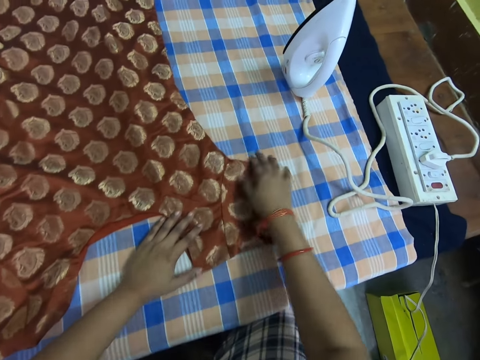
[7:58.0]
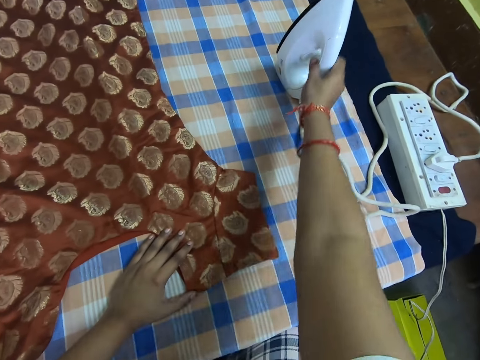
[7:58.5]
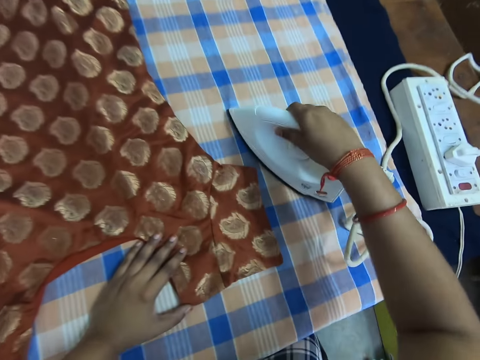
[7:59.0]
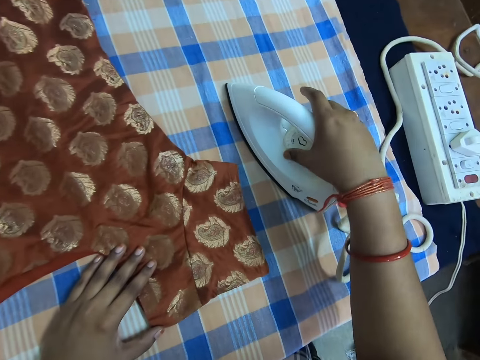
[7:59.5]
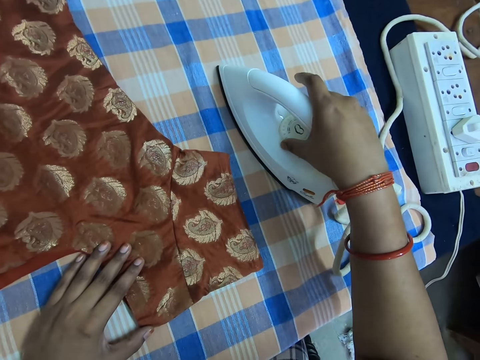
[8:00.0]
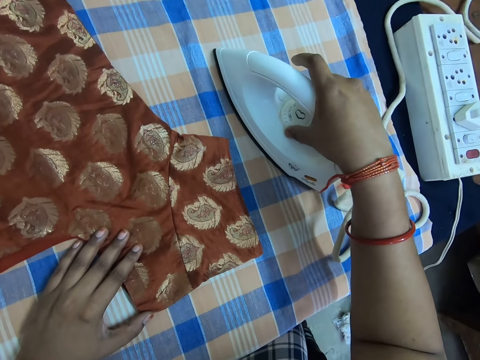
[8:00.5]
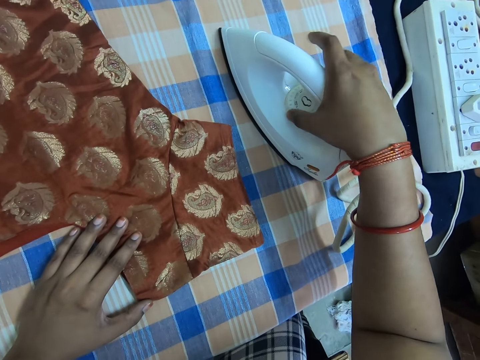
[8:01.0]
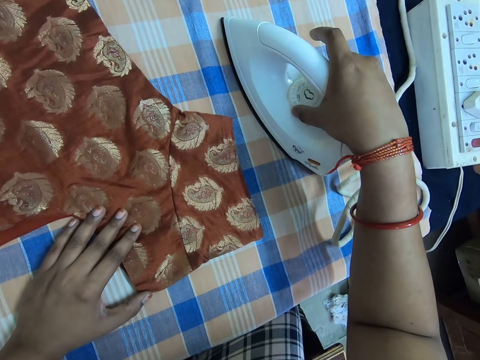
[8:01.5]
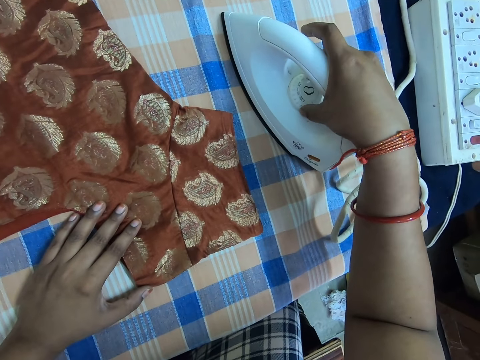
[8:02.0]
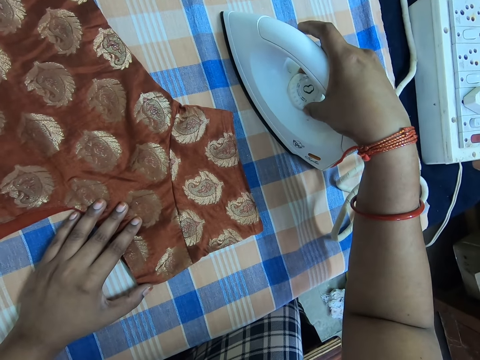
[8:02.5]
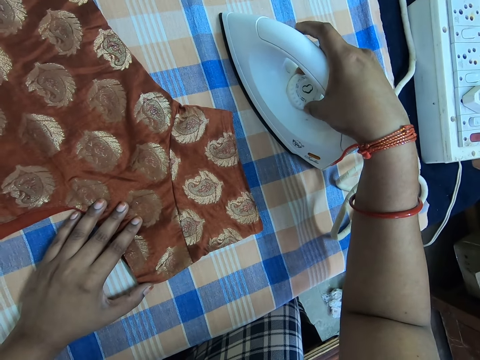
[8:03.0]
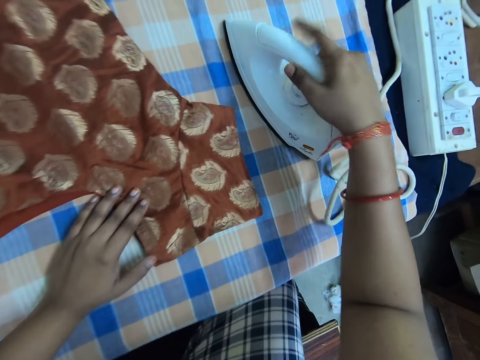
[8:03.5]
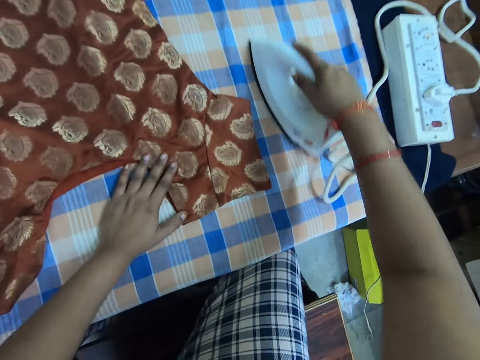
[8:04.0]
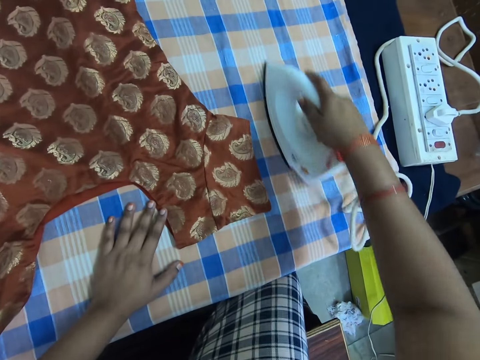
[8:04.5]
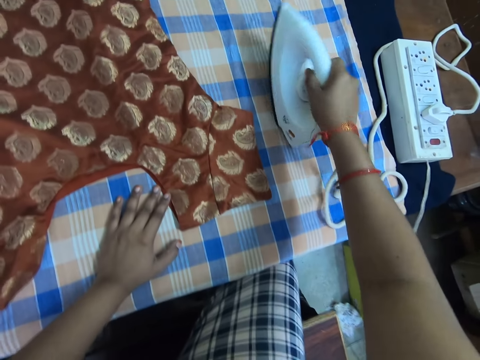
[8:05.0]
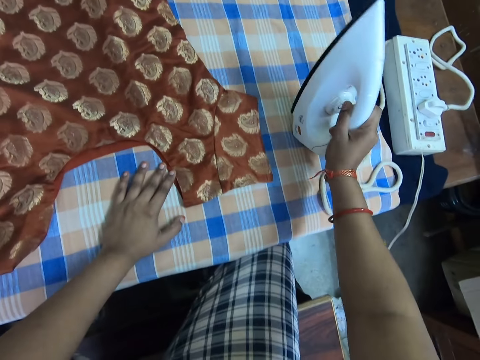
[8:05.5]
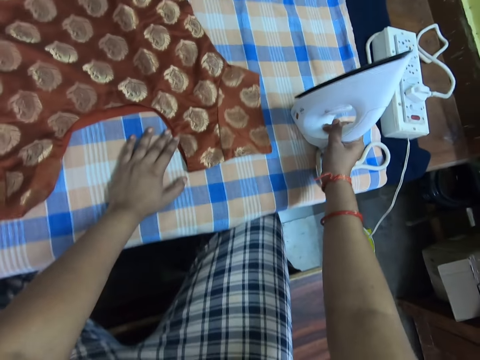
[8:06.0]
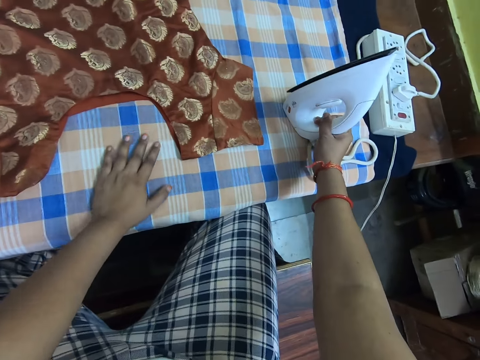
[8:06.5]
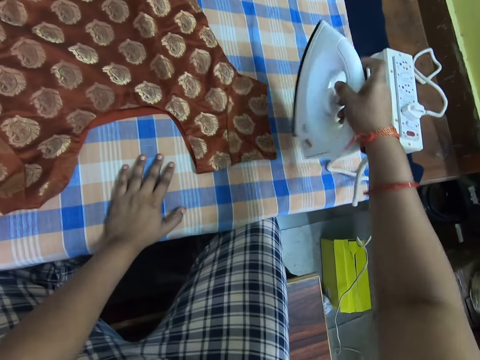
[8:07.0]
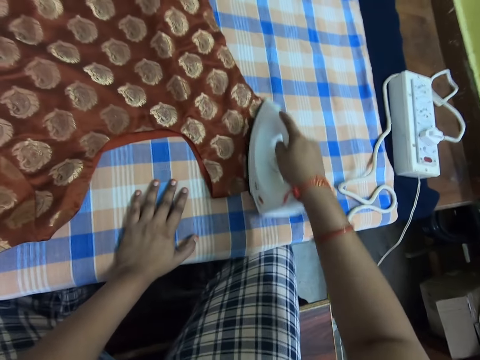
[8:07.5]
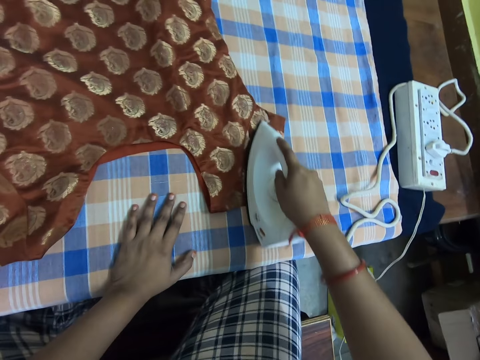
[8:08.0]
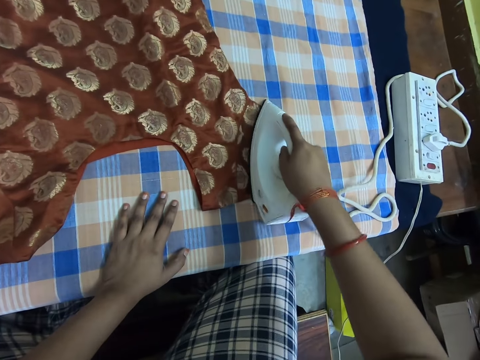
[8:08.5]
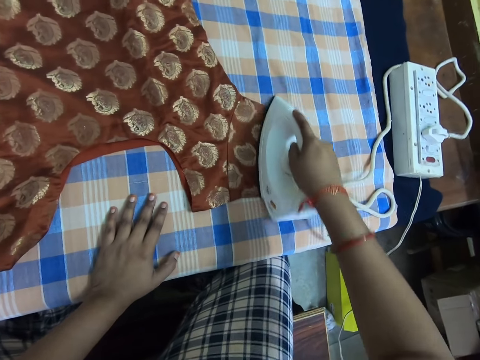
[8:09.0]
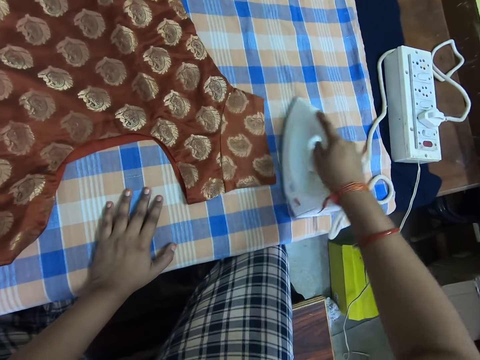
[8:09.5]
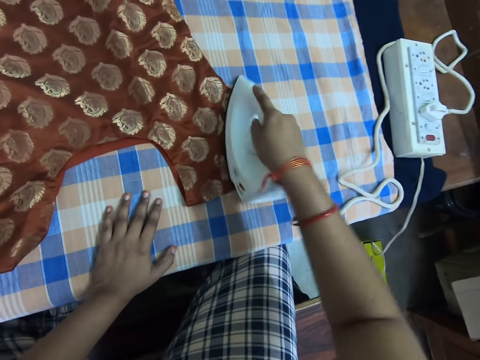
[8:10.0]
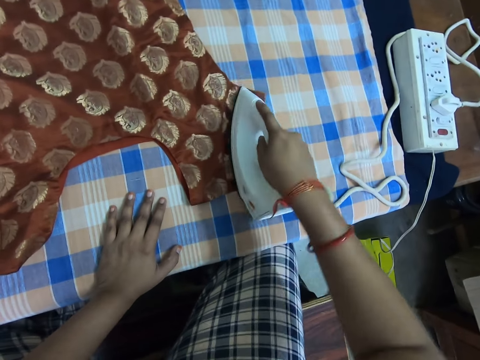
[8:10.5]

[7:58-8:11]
The camera wearer picks up the pressing iron or iron box from the table. They face the iron box on its soleplate. They adjust the control of the pressing iron. They rub the iron box on a cloth. They lift the iron box. They carry the pressing iron from the table. They iron the cloth on the table with the pressing iron.

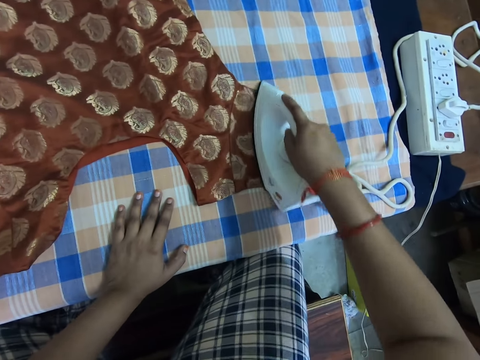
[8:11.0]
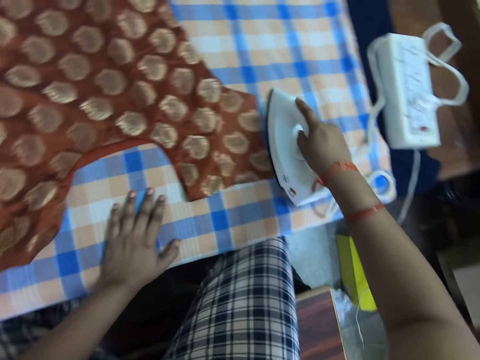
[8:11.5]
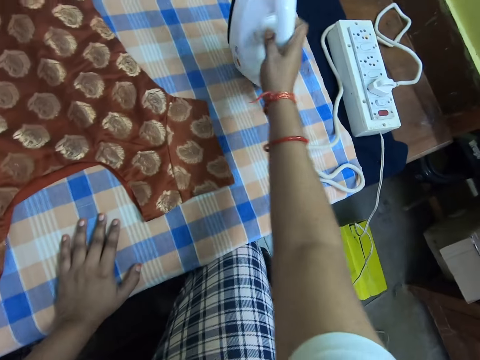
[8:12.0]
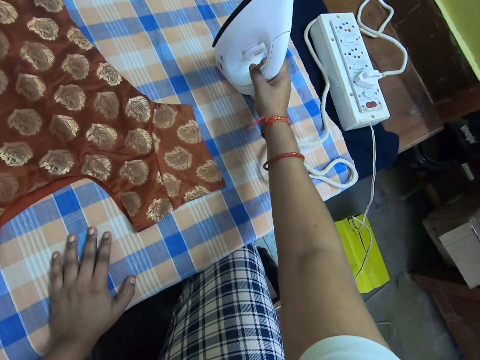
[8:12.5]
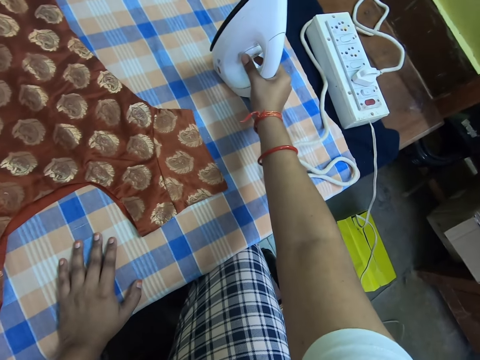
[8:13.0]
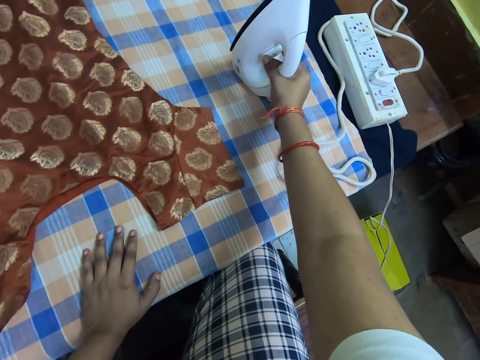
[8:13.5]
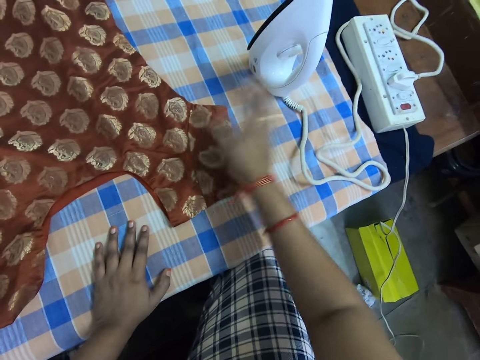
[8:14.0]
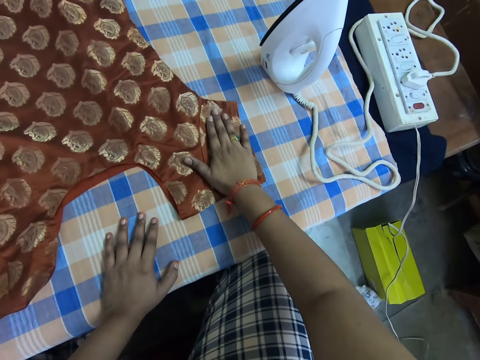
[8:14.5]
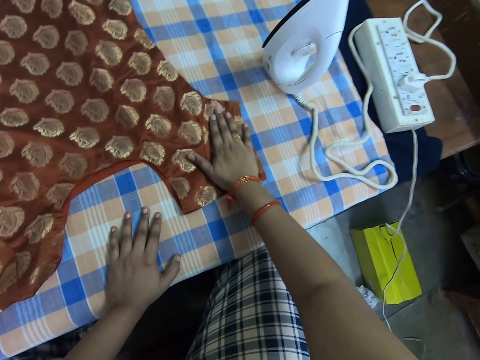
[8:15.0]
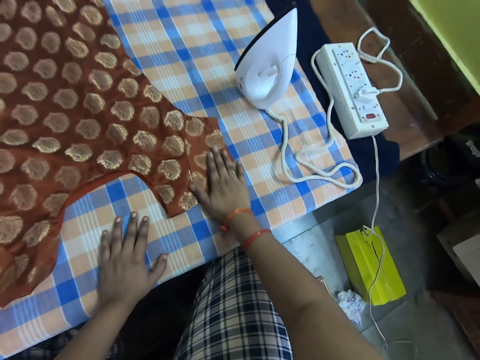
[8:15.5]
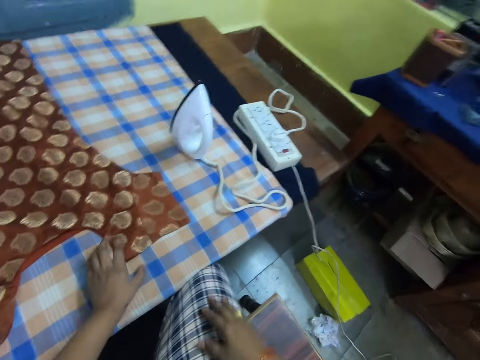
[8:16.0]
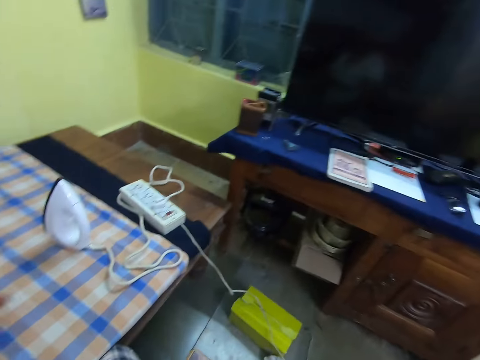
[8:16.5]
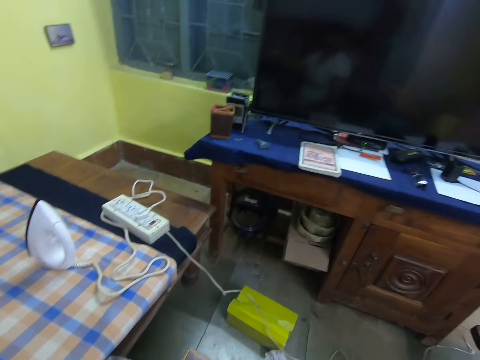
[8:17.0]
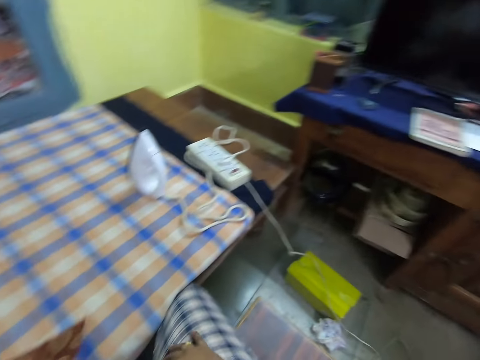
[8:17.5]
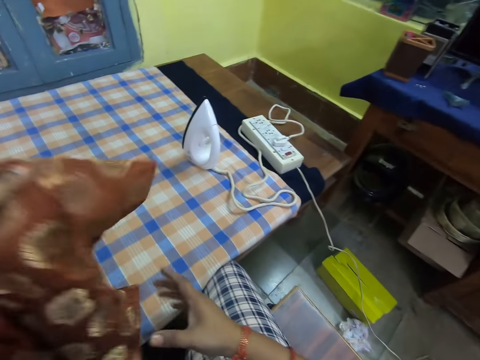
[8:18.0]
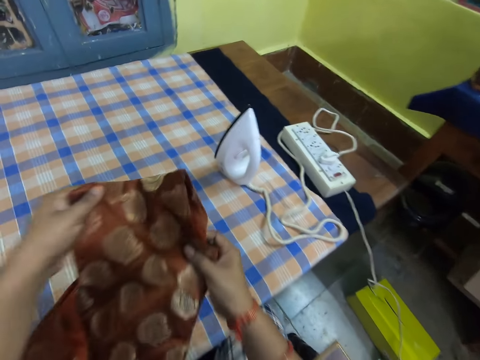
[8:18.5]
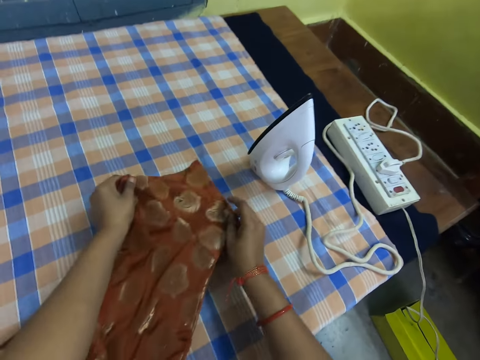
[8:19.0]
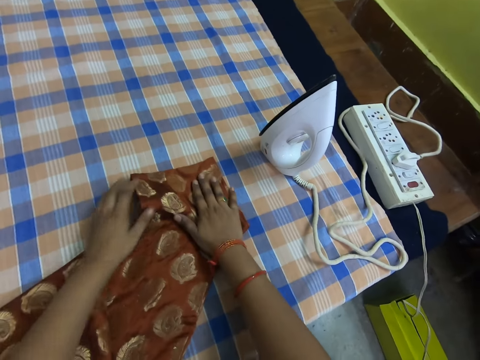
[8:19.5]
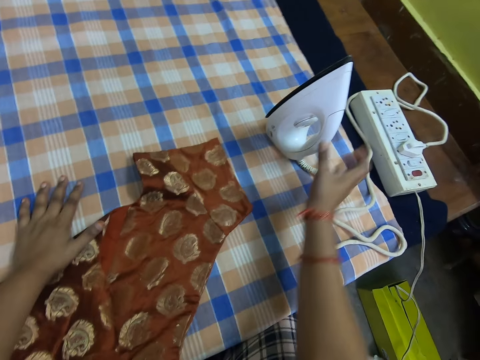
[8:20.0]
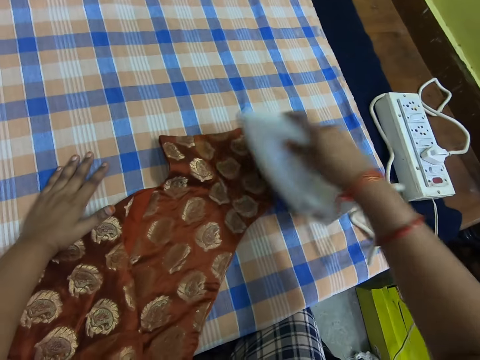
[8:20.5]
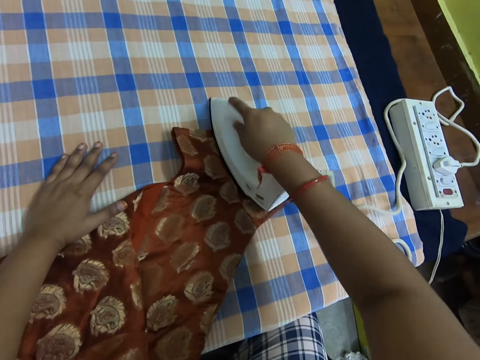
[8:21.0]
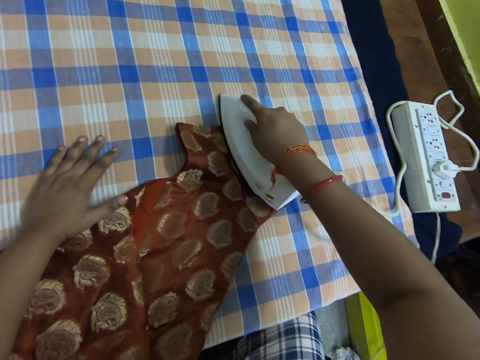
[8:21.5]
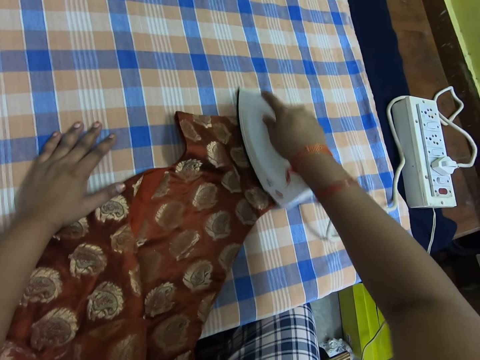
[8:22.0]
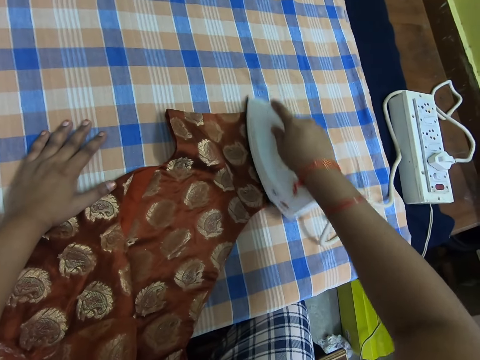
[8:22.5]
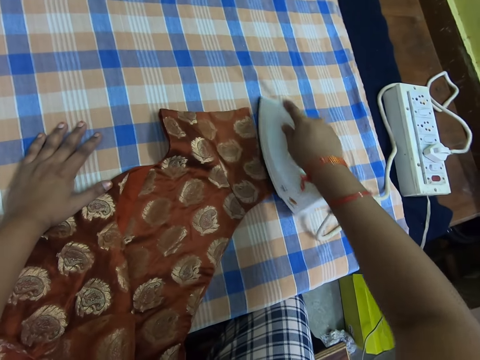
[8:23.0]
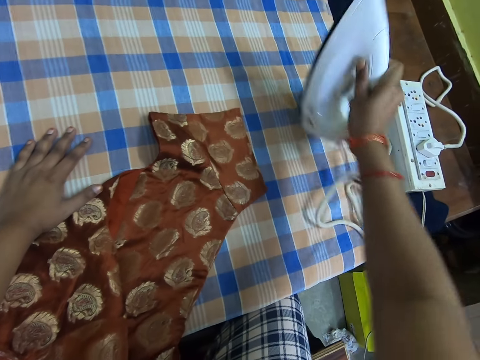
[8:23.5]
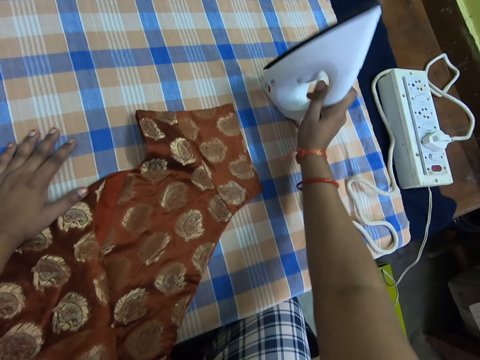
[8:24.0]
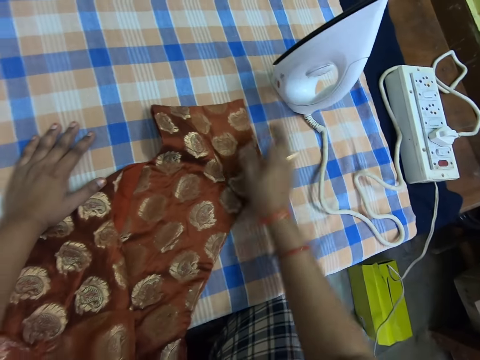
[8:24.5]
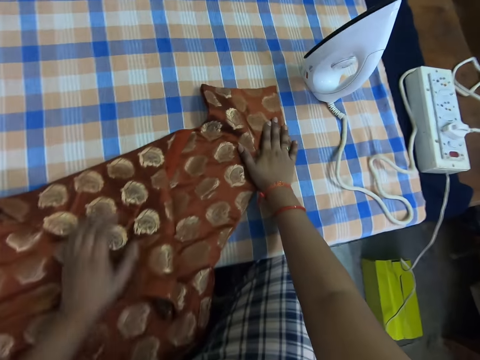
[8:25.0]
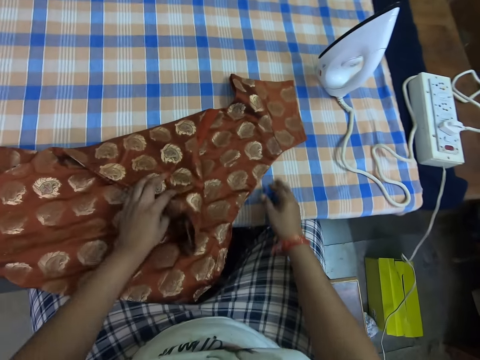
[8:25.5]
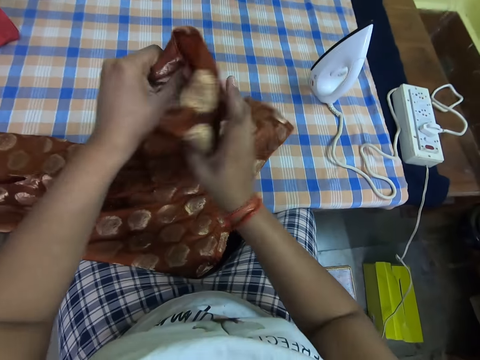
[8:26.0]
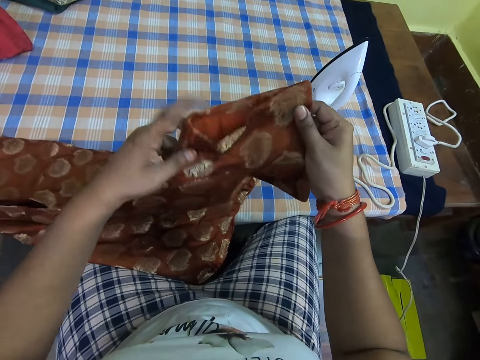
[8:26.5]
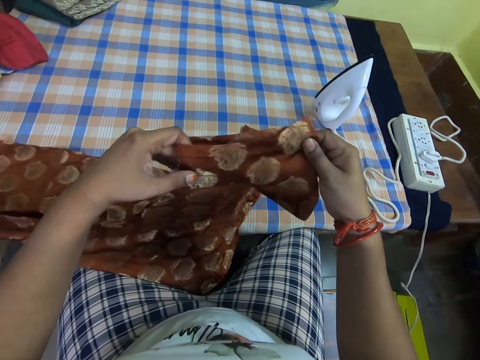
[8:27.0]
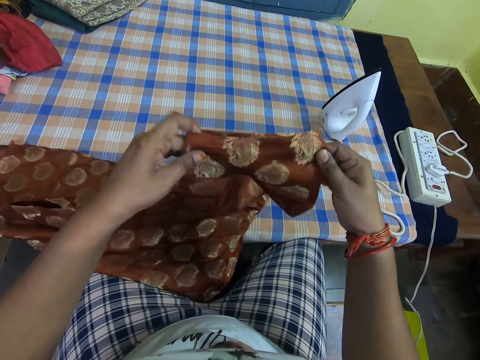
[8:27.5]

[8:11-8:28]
The camera wearer drops the pressing iron on the table. They adjust the control of the pressing iron. They touch the cloth on the table. They look at a television screen. They remove the cloth from the table. They spread the cloth on the table. They put down the cloth. They adjust the cloth. They pick up the pressing iron from the table. They iron the cloth on the table with the pressing iron. They drop the pressing iron on the table. They feel the cloth. They adjust the cloth on the table.
